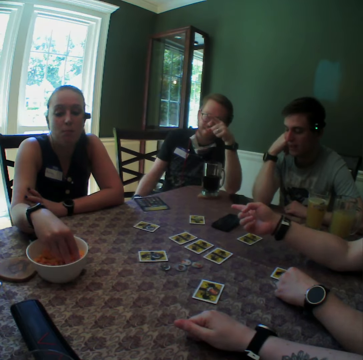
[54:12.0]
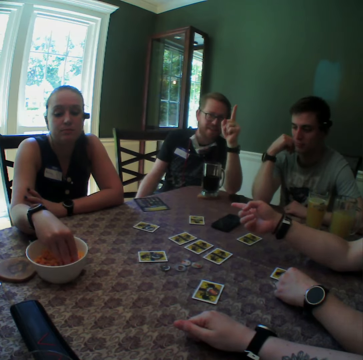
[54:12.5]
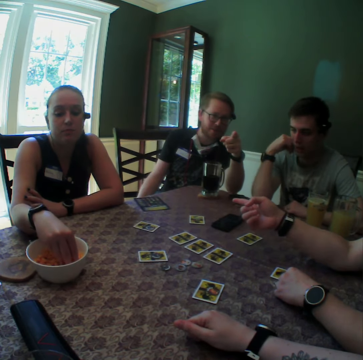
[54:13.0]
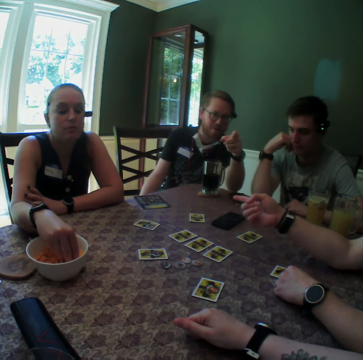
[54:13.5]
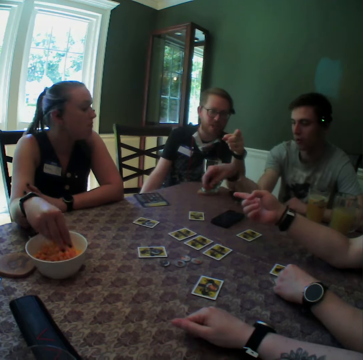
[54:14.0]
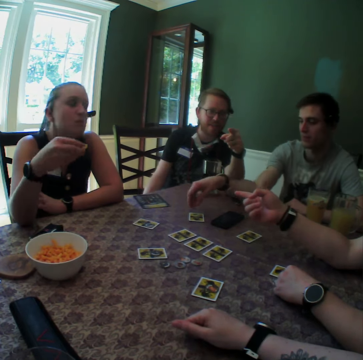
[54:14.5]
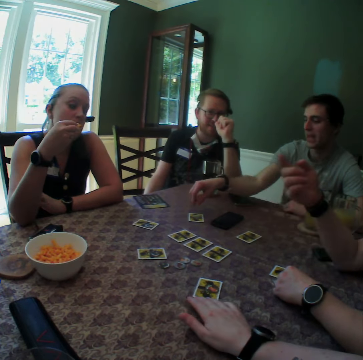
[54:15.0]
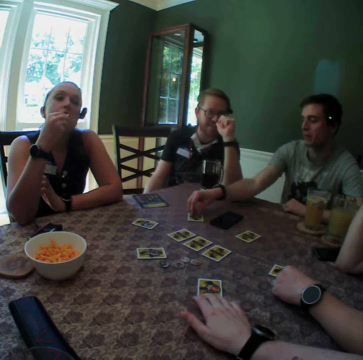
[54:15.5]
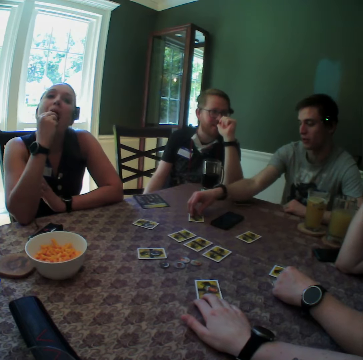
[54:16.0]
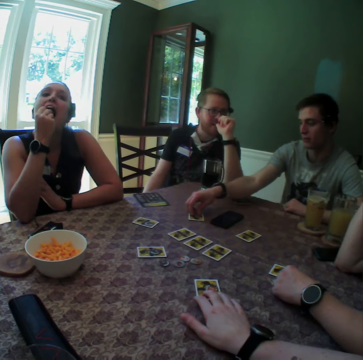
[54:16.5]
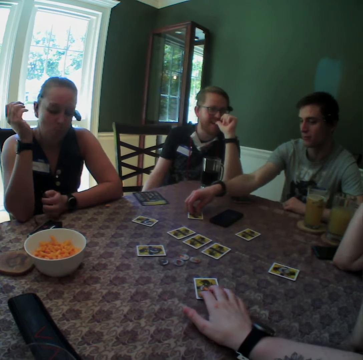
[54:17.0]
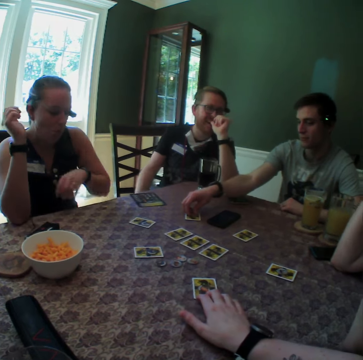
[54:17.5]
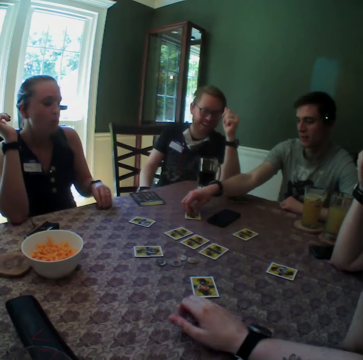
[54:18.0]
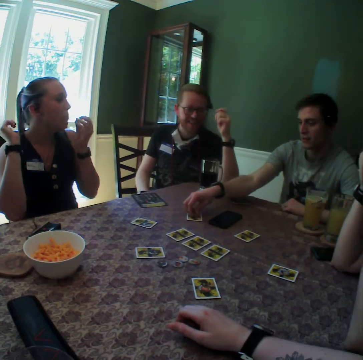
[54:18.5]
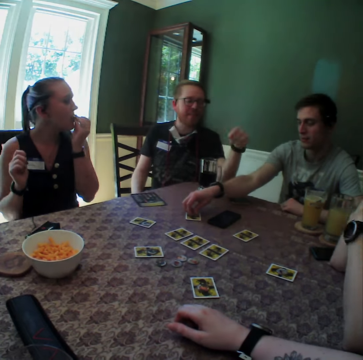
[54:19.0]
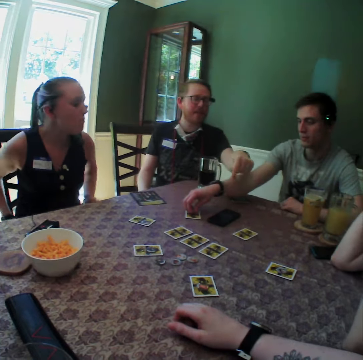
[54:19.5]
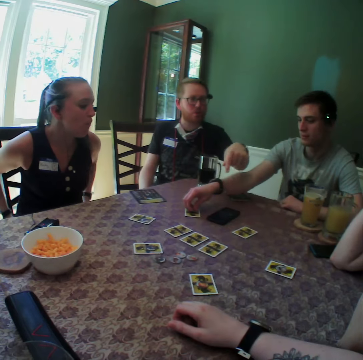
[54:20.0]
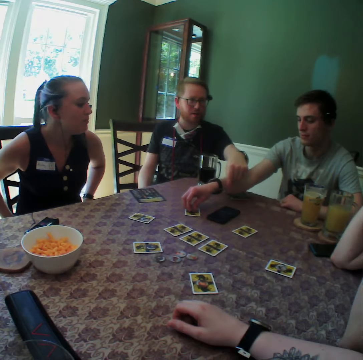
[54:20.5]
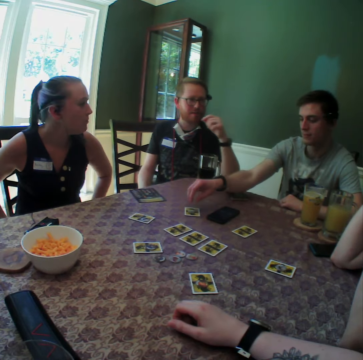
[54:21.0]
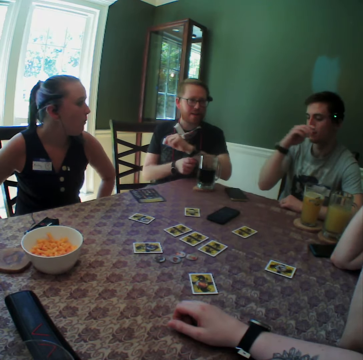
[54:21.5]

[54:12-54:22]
The man points a finger in his left hand up and points the finger in his right hand to the camera wearer. The woman picks Cheetos from the plate with her right hand. The camera wearer shakes the card with her right hand. The woman puts the Cheetos in her mouth with her right hand. The camera wearer places a hand on the card. Another woman raises her right hand. The camera wearer moves the card on the table with her right hand. A third woman eats the cheese puff in her right hand. Another man holds a coin on the table with his right hand. The second woman raises her left hand. The third woman picks a cheese puff from the table with her left hand. The camera wearer places her right hand on the table. The third woman eats the cheese puff in her left hand. A third man points at a phone on the table with his left hand and converses with the camera wearer, the second woman, the other man, the third woman and a fourth man. The third woman places her hands on her waist.

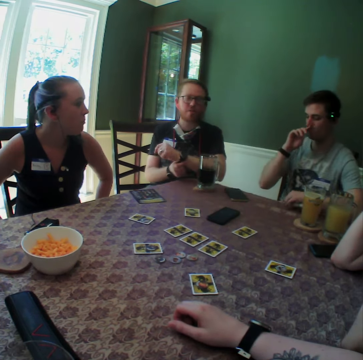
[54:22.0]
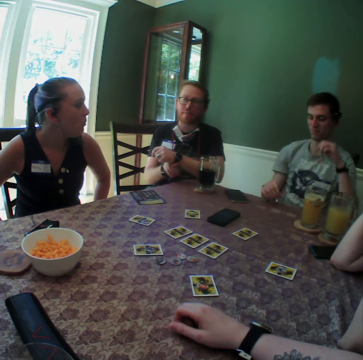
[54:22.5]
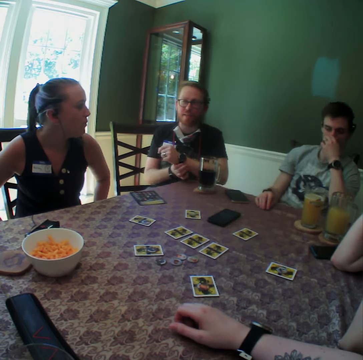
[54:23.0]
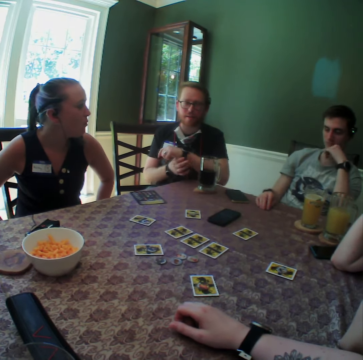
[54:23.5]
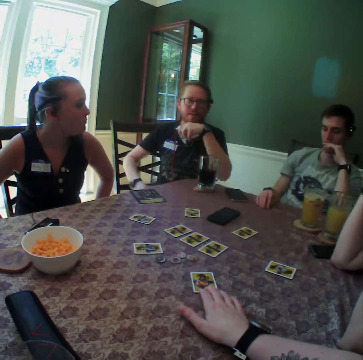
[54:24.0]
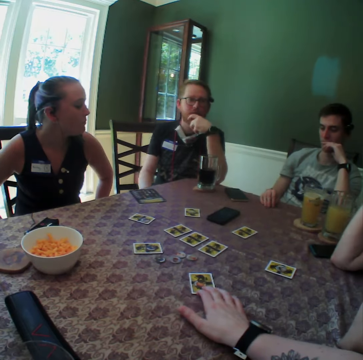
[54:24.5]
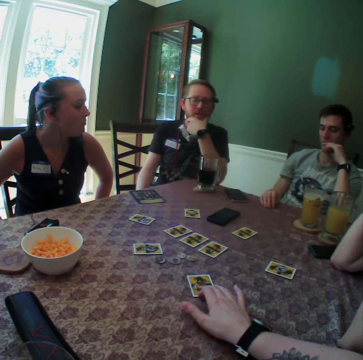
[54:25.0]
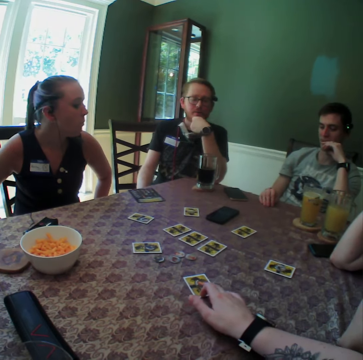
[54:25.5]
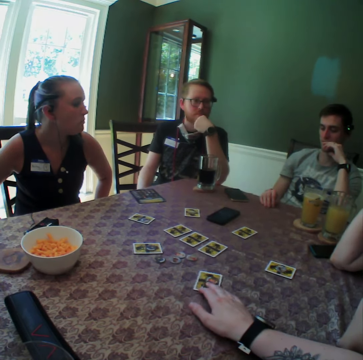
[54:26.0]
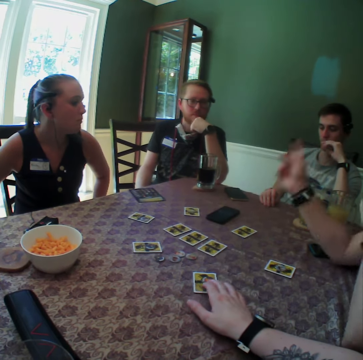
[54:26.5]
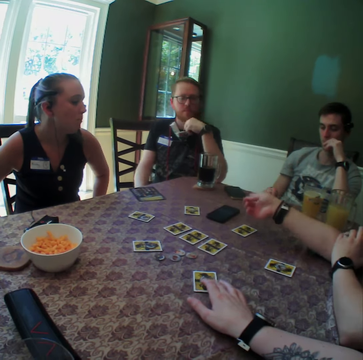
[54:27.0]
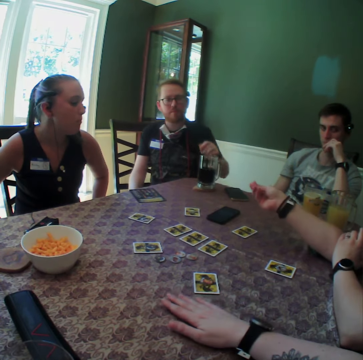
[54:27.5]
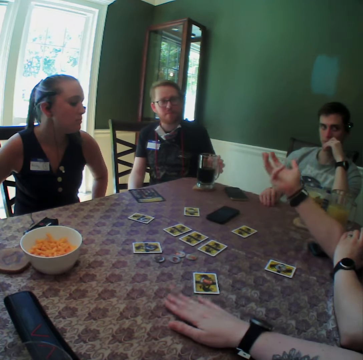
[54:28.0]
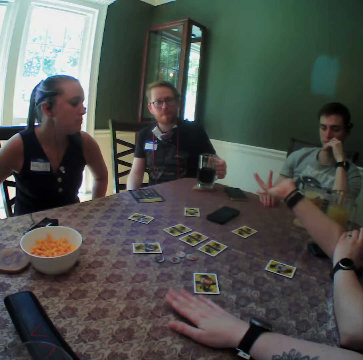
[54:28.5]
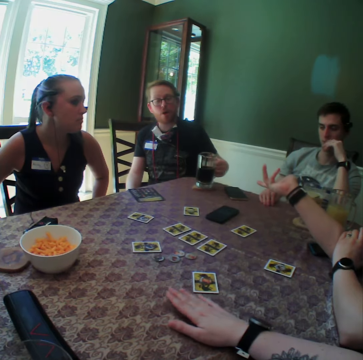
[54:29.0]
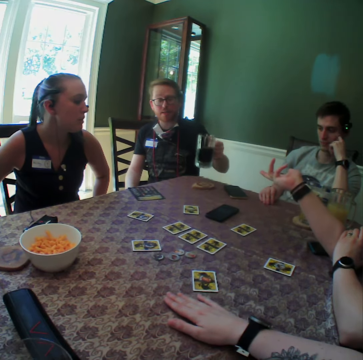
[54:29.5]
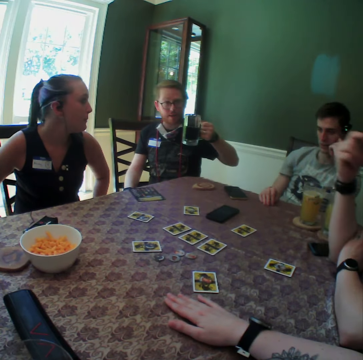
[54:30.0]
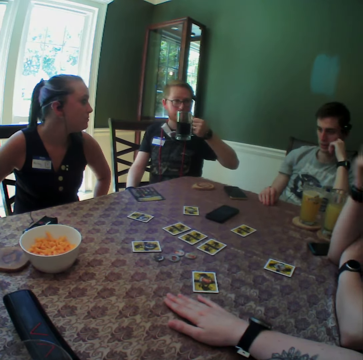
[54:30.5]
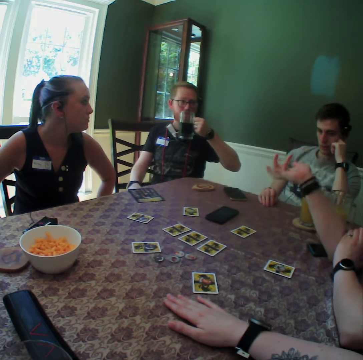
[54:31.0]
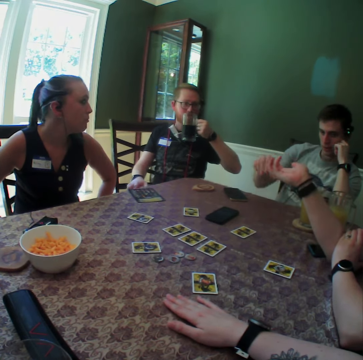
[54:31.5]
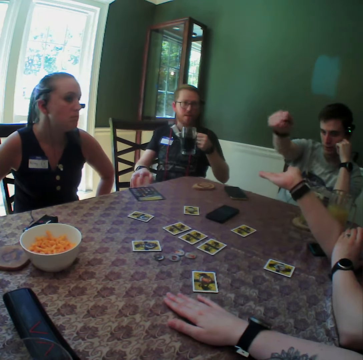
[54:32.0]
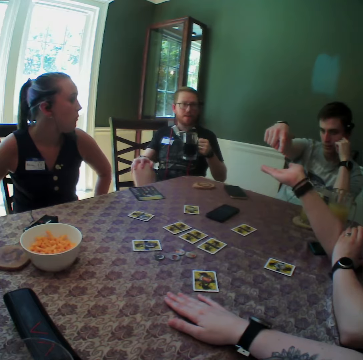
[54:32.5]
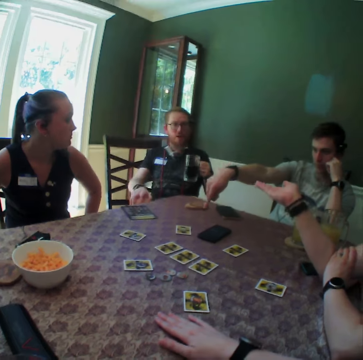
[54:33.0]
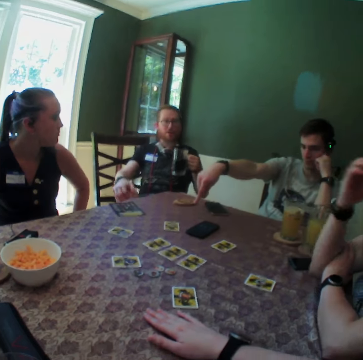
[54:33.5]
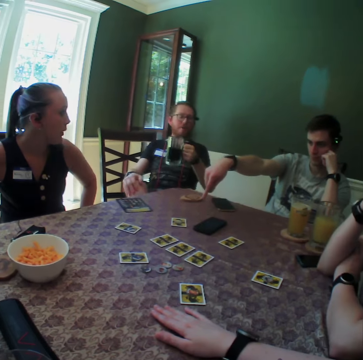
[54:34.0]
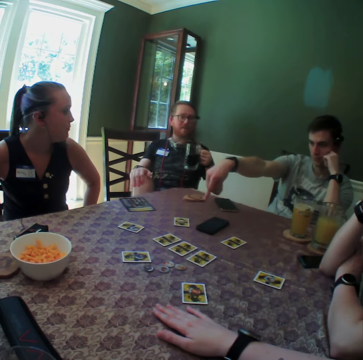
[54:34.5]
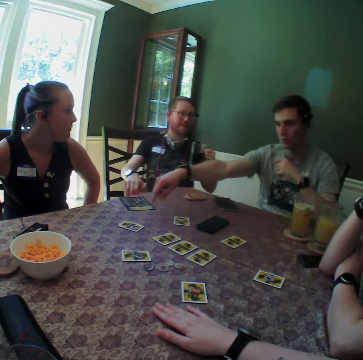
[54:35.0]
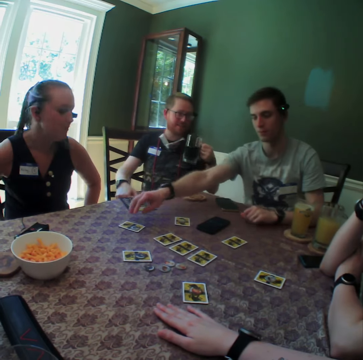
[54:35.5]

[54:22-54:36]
The man leans back on a chair and wipes his nose with his right hand. Another man adjusts the watch on his left wrist with his right hand. The first man rests his right hand on the table and rests his left hand on his chin. The camera wearer moves the card on the table with her right hand. She places a hand on the card. The other man rubs his chin with his left hand. The woman places her left hand on her right arm, moves her right hand, and interacts with the other man. The camera wearer places a hand down and taps her right hand on the table. The other man picks a glass cup from the table with his left hand. The woman raises her right hand. The other man raises the glass cup to his mouth with his left hand. The woman moves her right hand. The first man moves his right hand. The other man moves his right leg. The woman raises her right hand.

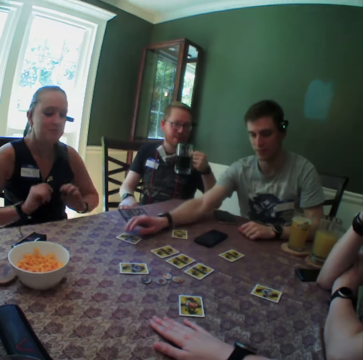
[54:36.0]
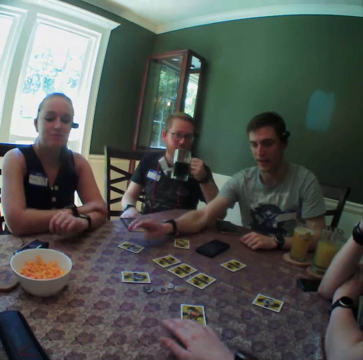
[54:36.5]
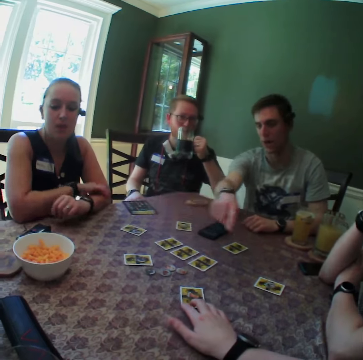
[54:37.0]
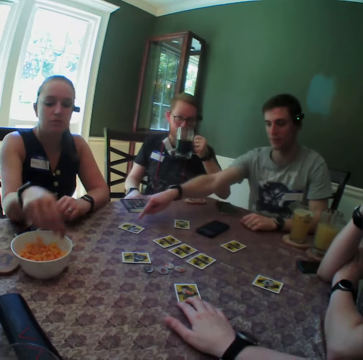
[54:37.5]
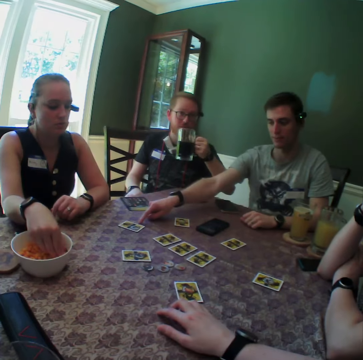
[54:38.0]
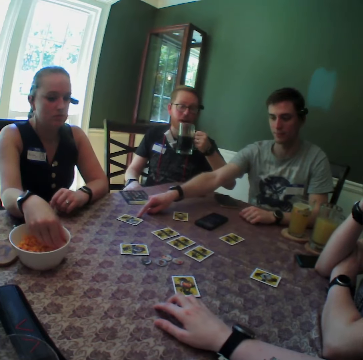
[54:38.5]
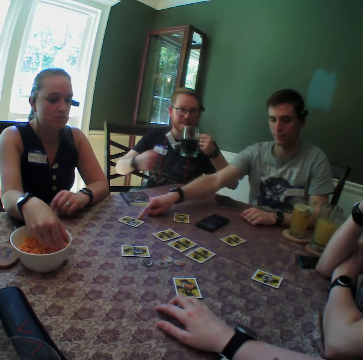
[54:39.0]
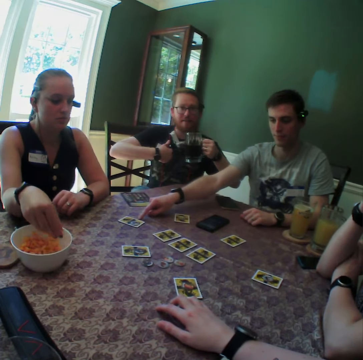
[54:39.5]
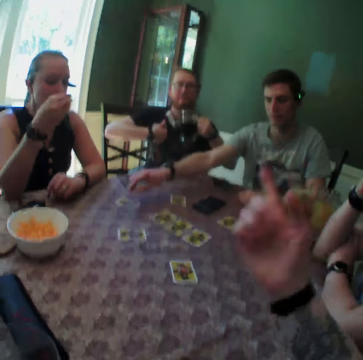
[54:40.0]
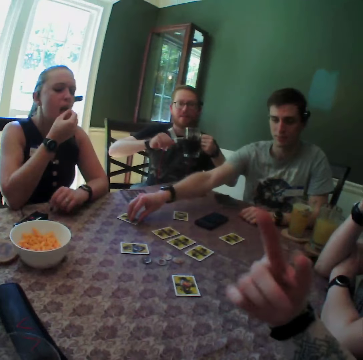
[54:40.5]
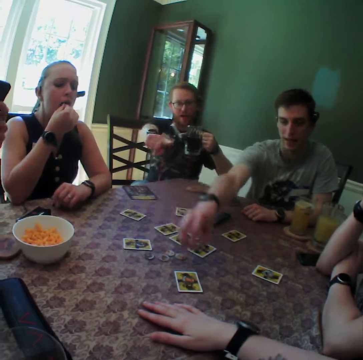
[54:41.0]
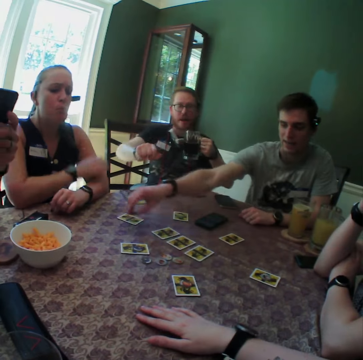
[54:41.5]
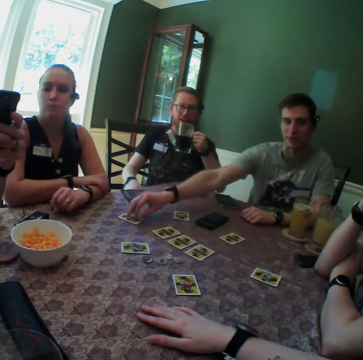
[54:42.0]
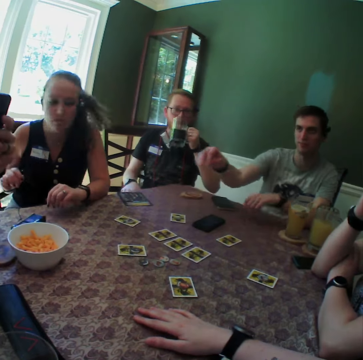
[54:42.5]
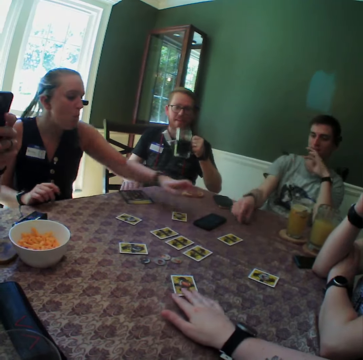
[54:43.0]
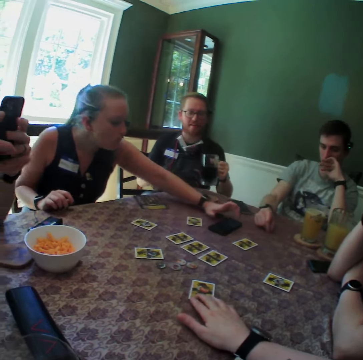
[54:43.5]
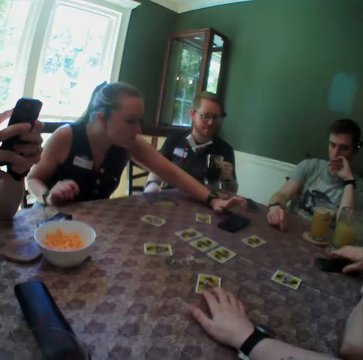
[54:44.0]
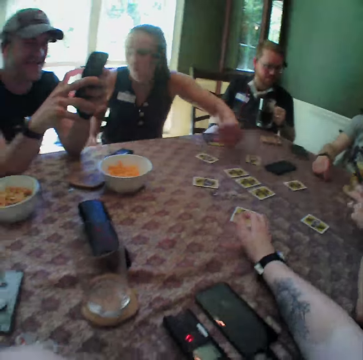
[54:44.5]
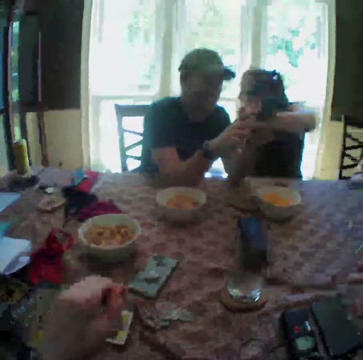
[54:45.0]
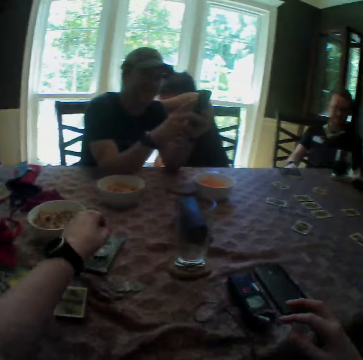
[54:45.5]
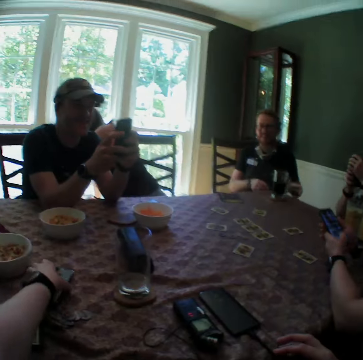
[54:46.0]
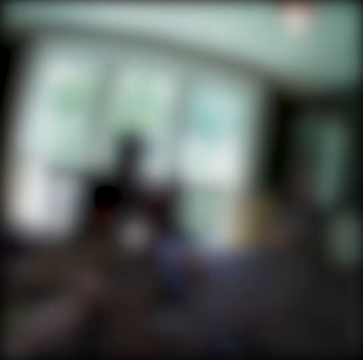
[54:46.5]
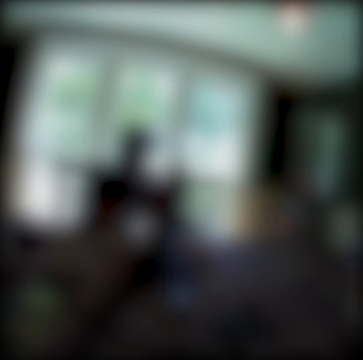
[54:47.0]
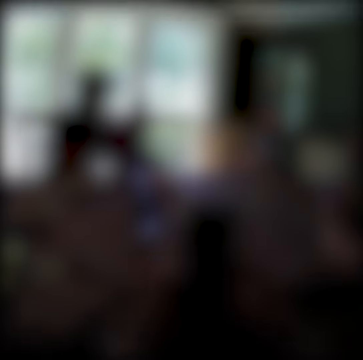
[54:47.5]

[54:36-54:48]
The man leans forward and rests his right hand on the table. A woman places her right hand on her right arm and places her left arm on the table. The man converses with another woman, another man, the first woman and a third man, and moves his right hand over the table. The camera wearer places a hand on the card and moves the card on the table with her right hand. The first woman picks a cheese puff from the bowl with her right hand. The second man raises the glass cup to his mouth with his left hand. The camera wearer places her right hand on the table. The second man points at himself with his right hand. The camera wearer raises a hand and moves her right hand. The first woman eats the cheese puff in her right hand. The first man moves a coin over the table with his right hand. He moves the coin over the table with his right hand again. The second man points at the camera wearer with his right hand. The camera wearer places her right hand on the table. The first woman places her hands together on the table. The first man drops the coin on a card on the table with his right hand. The third man holds a phone in both hands. The first man leans back on the chair. The first woman adjusts on a chair. The second man raises the glass cup to his mouth with his left hand. The first man rests his right hand on the table. The camera wearer places a hand on the card and moves the card on the table with her right hand. The first man rests his left hand on his chin. The first woman presses the phone on the table with her left hand. The second woman picks a phone from the table with her right hand. The third man presses the phone with his right hand. The camera wearer looks around. The first woman moves behind the chair of the third man. The camera wearer picks a phone from the table with her left hand. The second woman presses the phone with both hands. The second man presses a phone with both hands.
